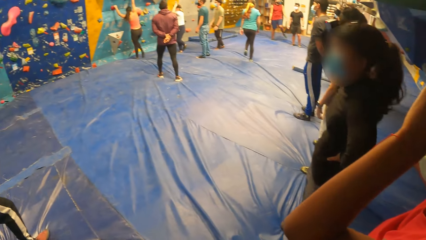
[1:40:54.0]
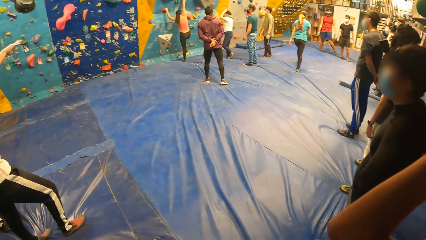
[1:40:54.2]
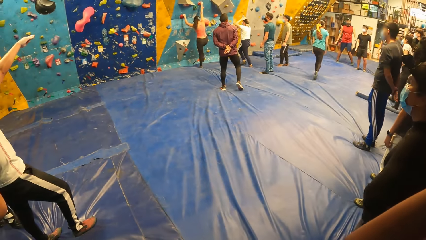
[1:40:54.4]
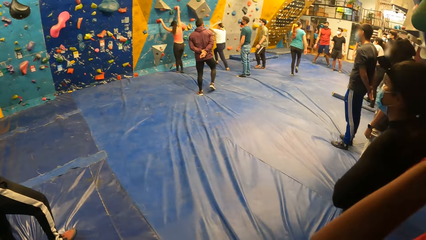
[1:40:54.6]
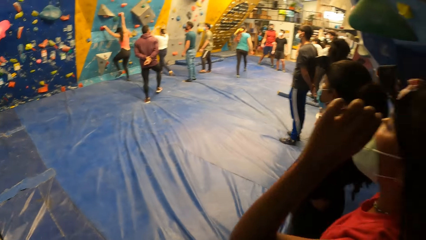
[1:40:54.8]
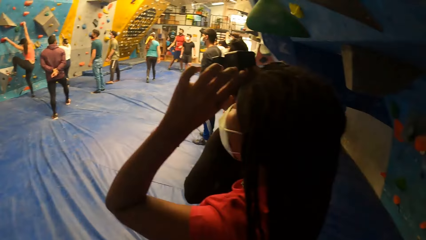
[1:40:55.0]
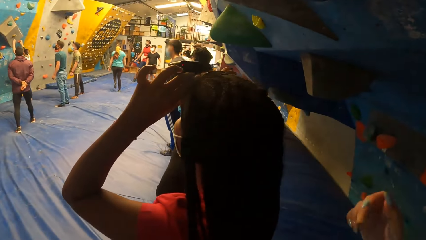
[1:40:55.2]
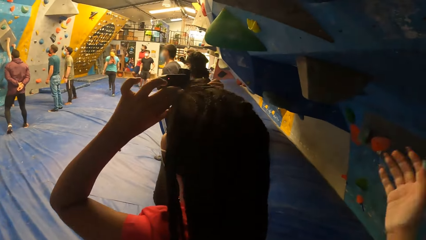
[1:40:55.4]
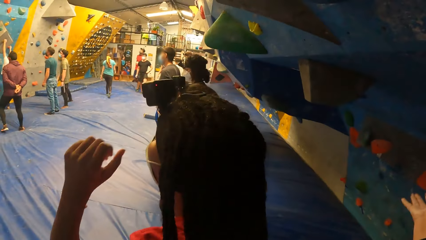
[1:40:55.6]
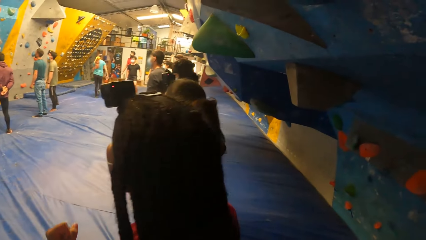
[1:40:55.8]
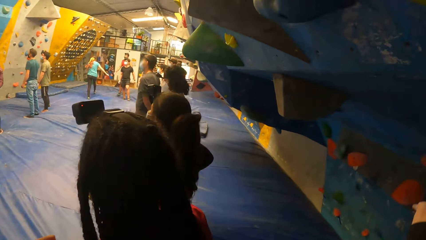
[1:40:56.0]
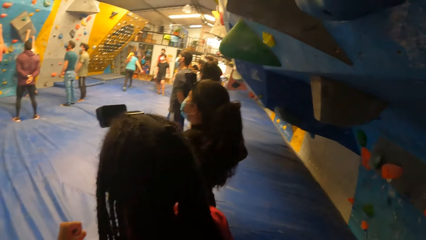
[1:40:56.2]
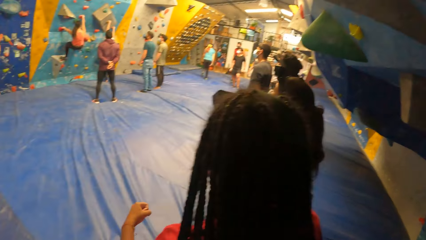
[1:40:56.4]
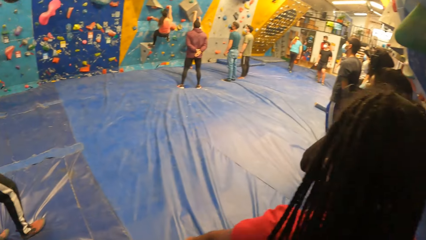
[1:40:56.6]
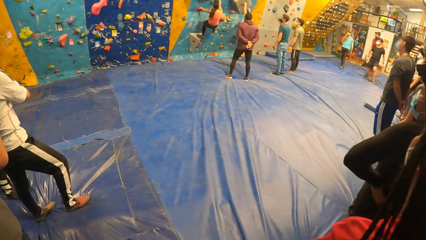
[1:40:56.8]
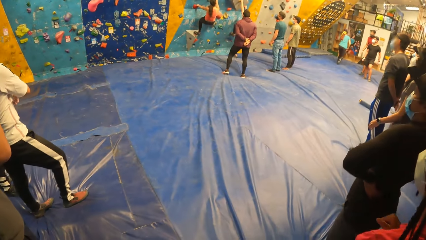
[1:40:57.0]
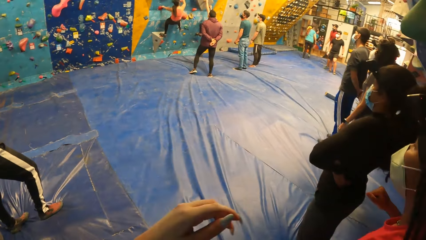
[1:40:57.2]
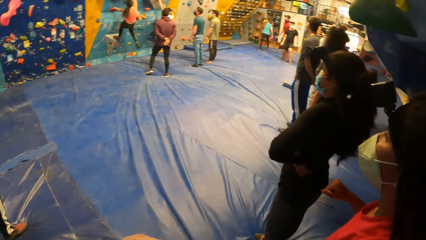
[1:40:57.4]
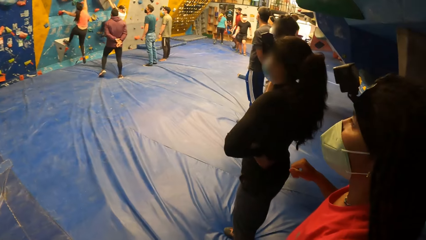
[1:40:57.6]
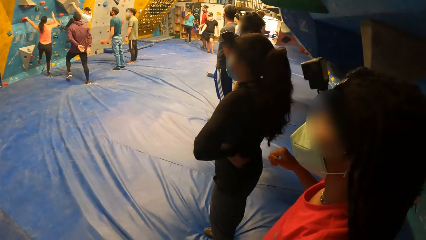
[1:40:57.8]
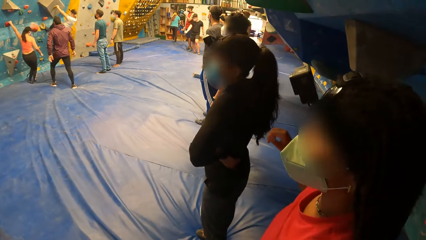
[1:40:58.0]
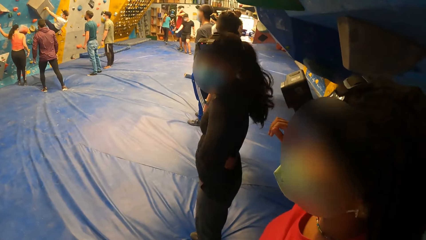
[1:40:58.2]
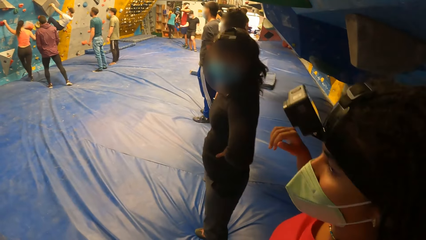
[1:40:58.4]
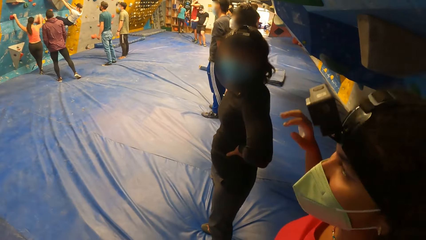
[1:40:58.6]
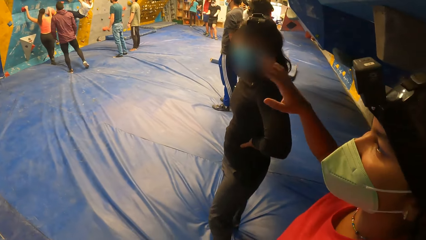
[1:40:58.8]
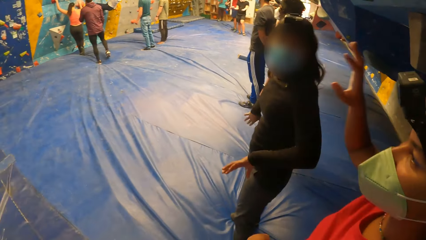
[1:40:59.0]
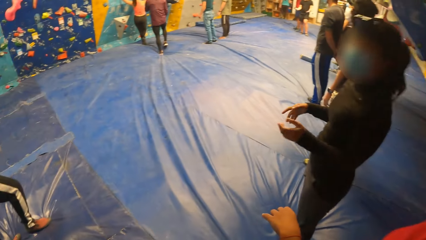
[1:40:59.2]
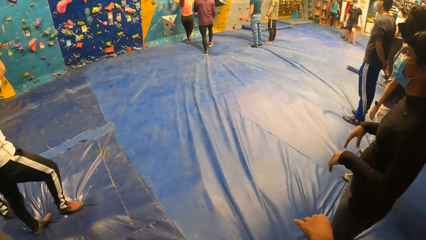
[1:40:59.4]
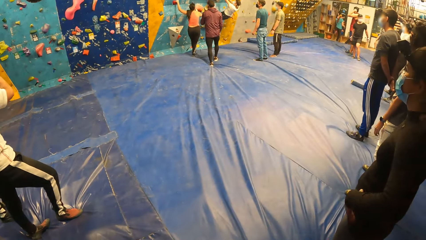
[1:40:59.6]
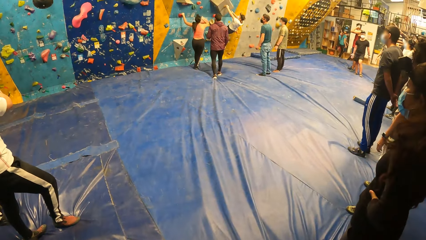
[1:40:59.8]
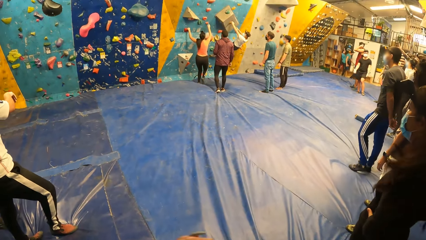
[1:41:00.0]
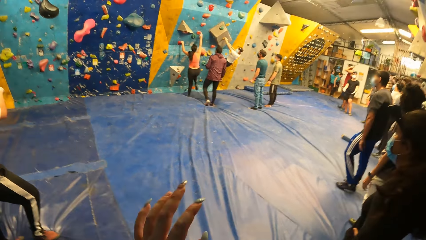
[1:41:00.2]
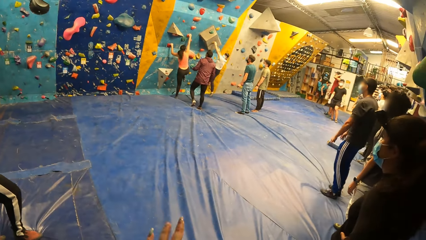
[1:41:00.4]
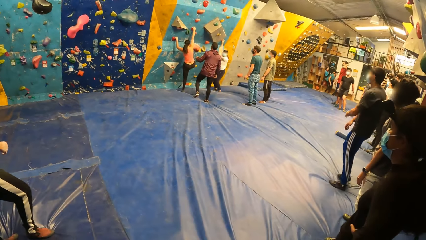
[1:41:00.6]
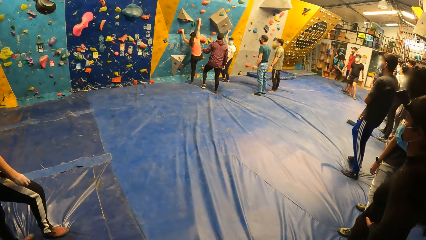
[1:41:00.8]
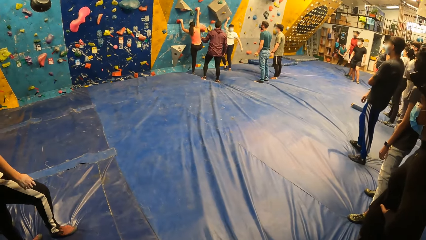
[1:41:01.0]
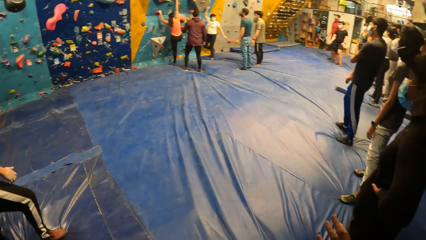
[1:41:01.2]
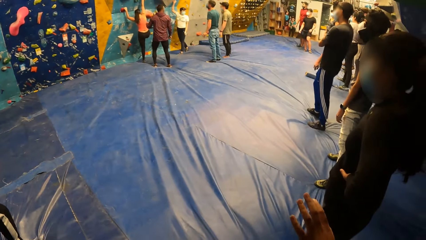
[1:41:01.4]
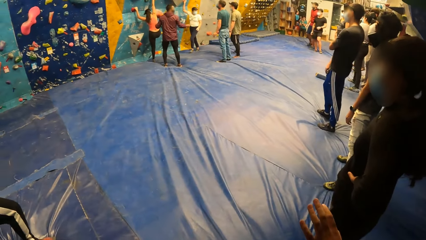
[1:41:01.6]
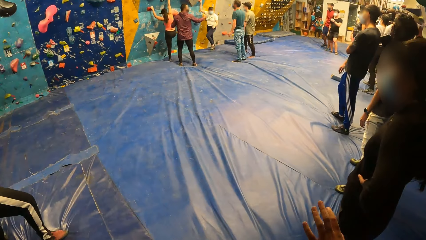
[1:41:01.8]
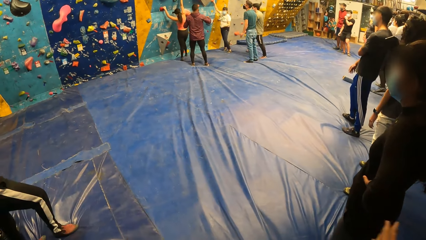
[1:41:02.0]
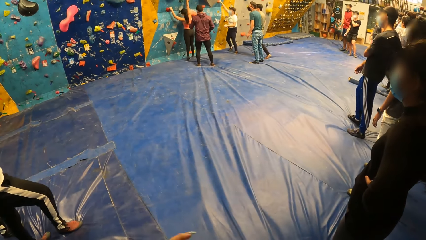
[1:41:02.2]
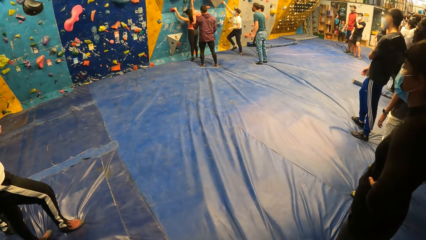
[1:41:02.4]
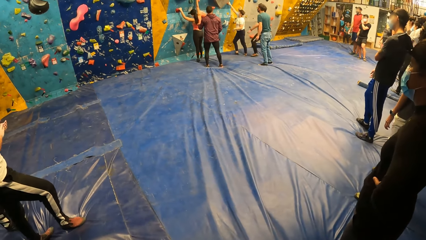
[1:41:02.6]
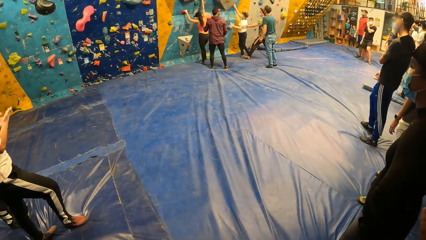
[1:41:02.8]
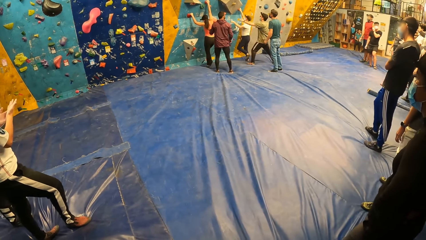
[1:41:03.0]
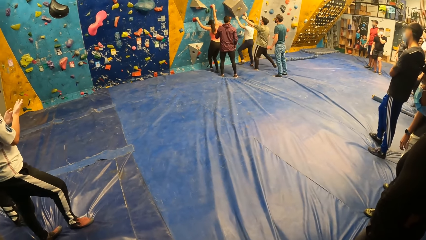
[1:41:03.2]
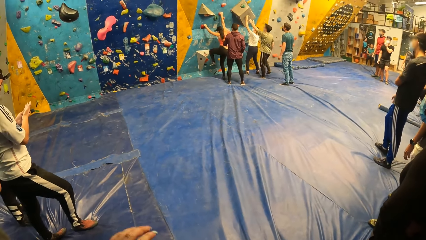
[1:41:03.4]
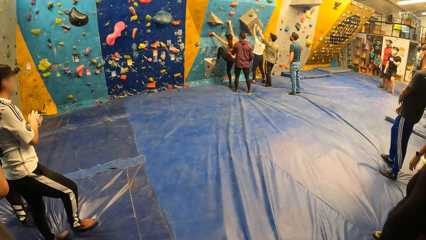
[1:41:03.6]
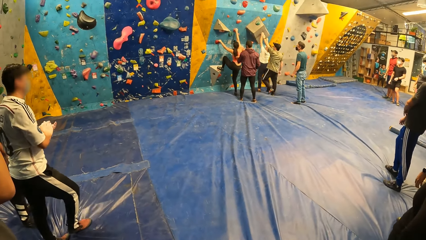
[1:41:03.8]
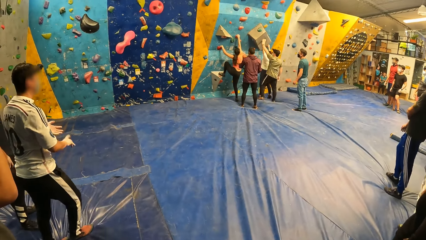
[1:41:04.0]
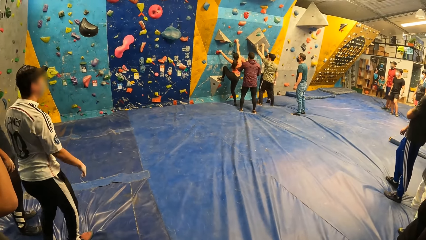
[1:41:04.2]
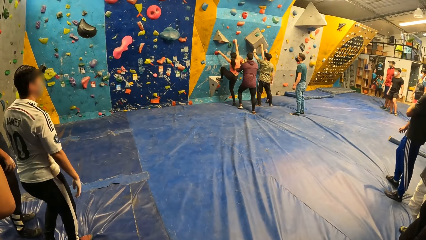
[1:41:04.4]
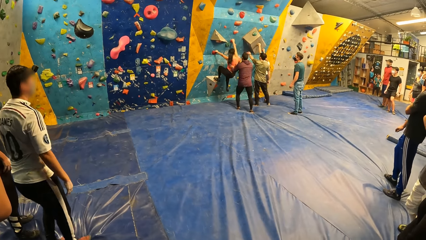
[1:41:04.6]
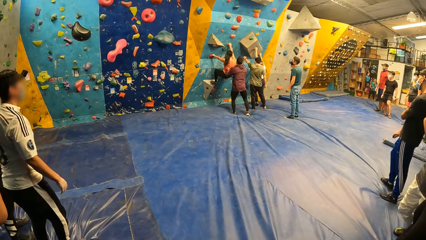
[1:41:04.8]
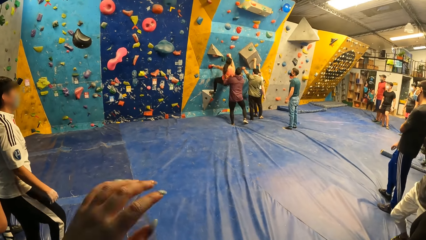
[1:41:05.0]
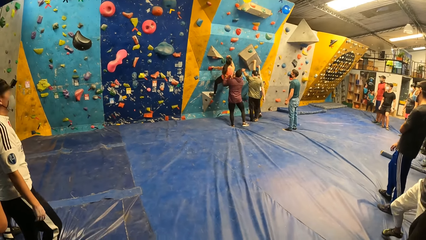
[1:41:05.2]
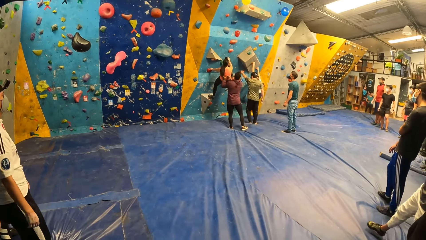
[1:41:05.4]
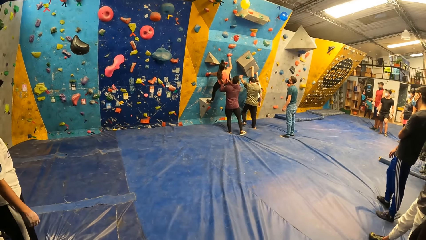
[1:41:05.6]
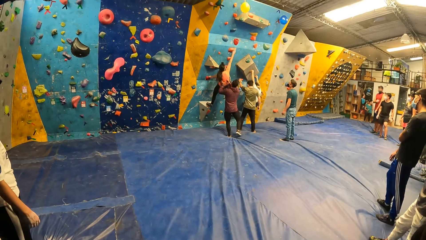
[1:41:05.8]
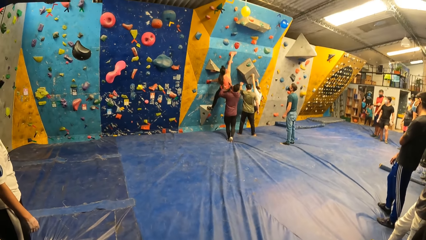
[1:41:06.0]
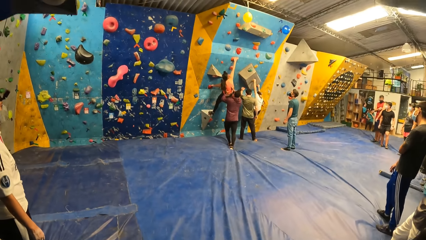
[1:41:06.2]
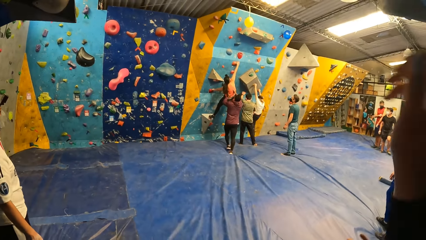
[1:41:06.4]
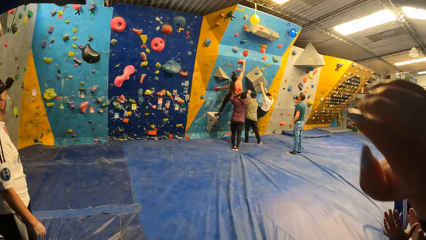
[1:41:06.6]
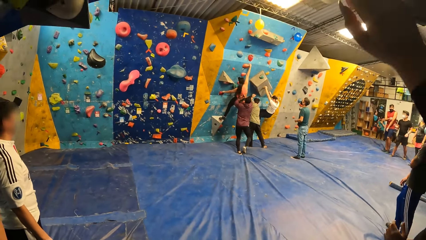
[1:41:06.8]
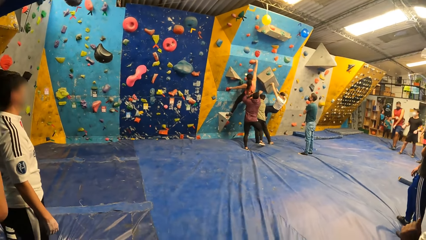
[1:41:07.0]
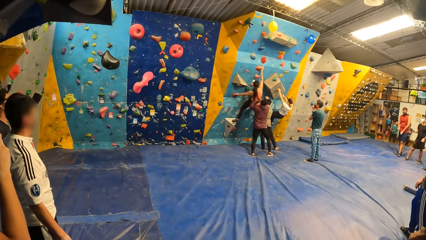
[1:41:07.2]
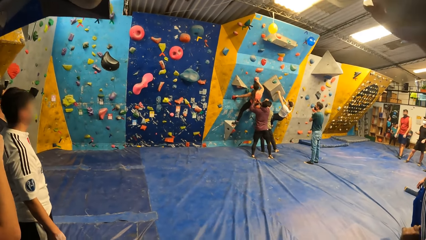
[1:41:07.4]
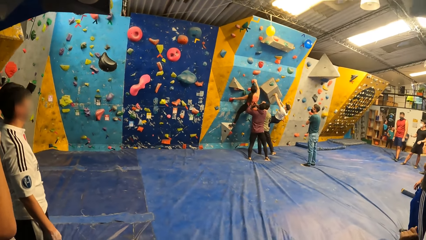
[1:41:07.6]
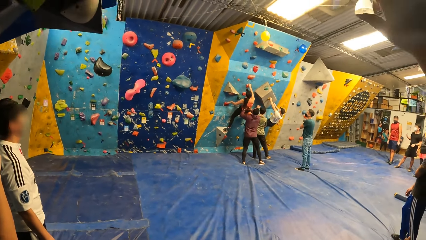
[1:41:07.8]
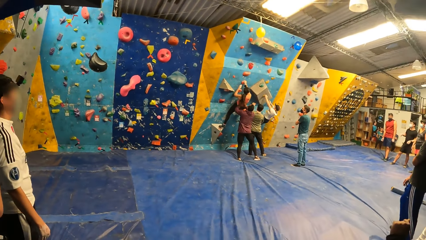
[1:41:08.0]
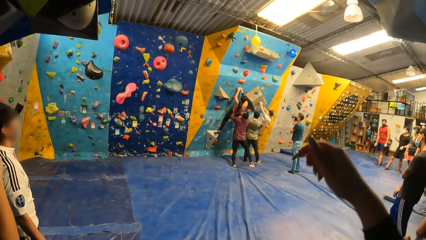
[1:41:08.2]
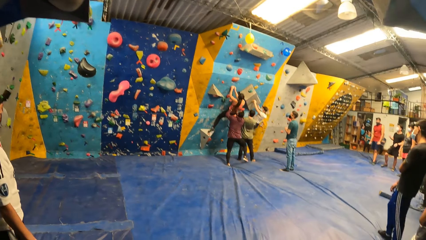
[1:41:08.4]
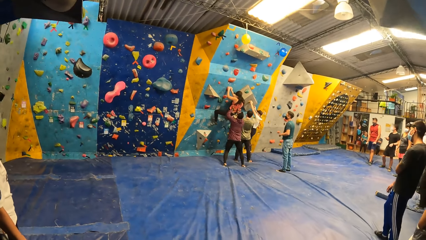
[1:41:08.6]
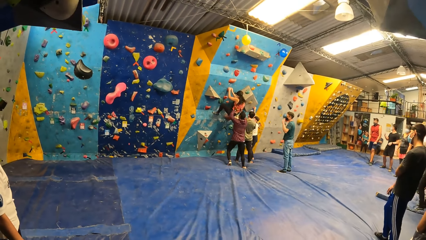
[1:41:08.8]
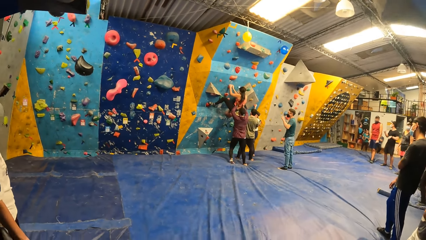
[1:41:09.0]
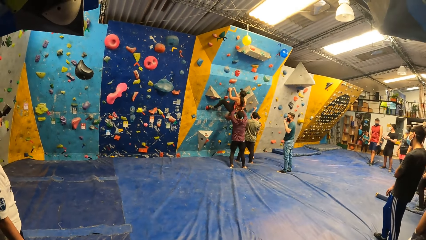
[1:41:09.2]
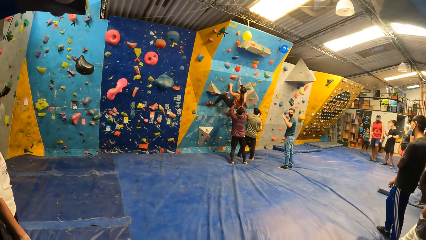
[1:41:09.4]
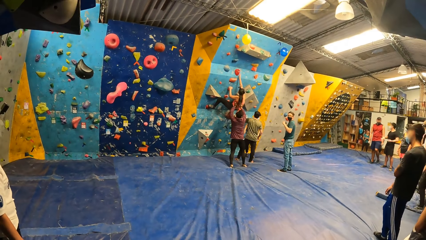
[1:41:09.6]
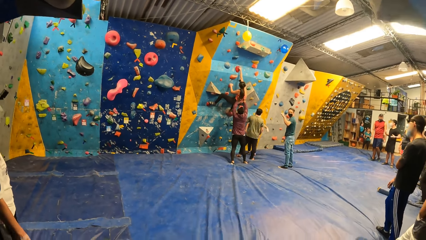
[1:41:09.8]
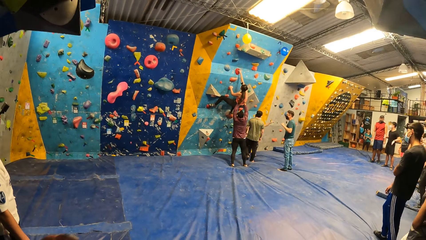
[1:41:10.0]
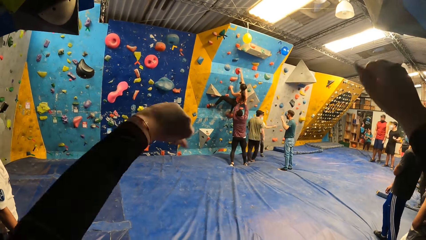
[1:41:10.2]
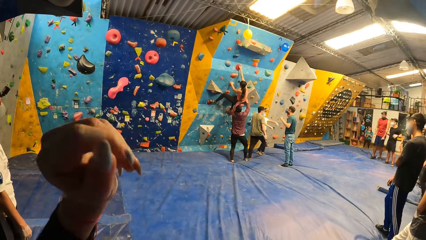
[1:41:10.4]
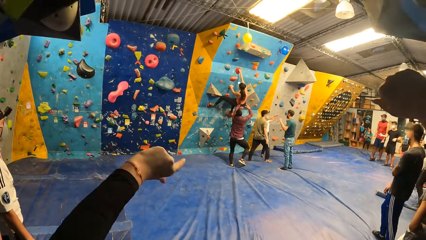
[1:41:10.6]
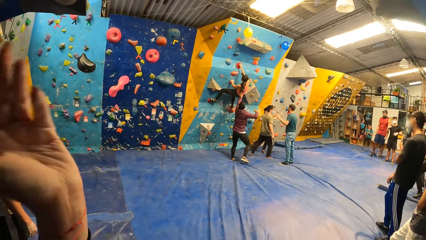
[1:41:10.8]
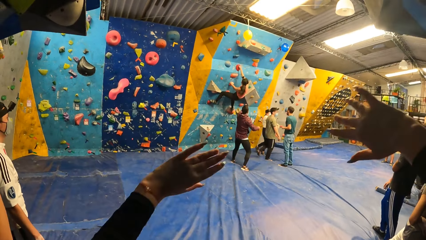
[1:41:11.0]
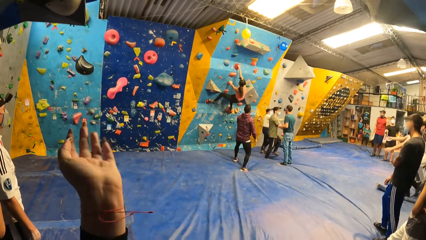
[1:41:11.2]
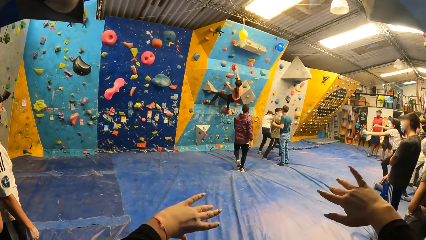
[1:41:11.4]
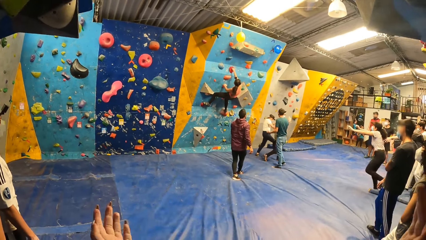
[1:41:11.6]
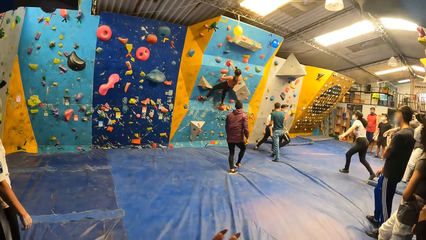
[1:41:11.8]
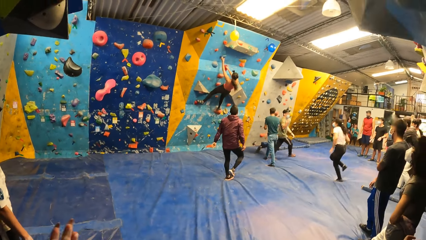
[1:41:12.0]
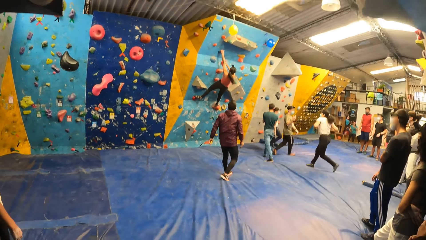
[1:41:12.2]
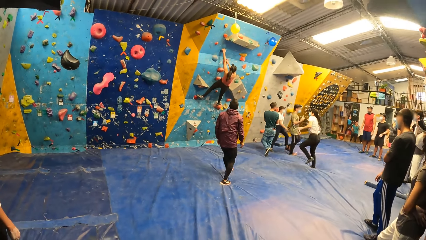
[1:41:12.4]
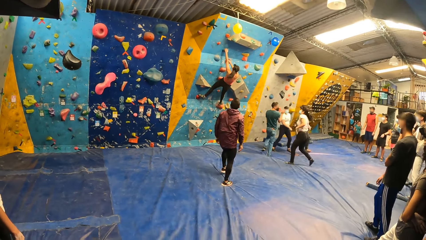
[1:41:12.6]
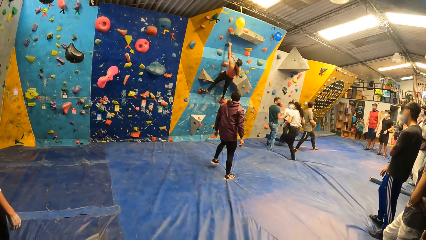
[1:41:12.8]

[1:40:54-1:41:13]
A woman adjusts a head gear on her head with both hands. Another woman climbs the bouldering wall with both hands. The camera wearer lifts the right hand. The other woman falls from the bouldering wall. The camera wearer looks around. The other woman holds the climb hold with her right hand. The camera wearer moves the left hand. A man holds the other woman with both hands. The other woman climbs the bouldering wall with both hands. Another man touches the climb hold on the bouldering wall with his left hand. The camera wearer jumps on the mat and raises her right hand. Another woman falls from the bouldering wall. The camera wearer raises her left hand and waves both hands. Another woman runs to the bouldering wall.
